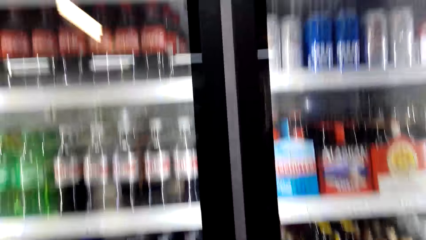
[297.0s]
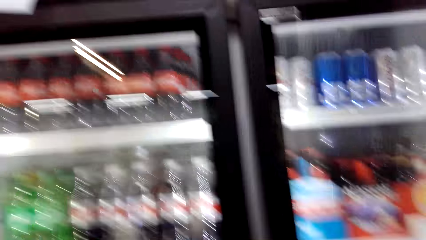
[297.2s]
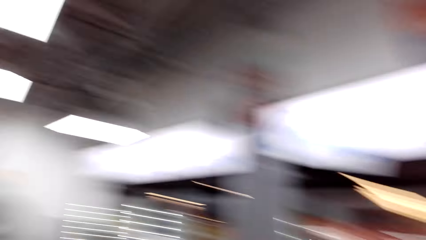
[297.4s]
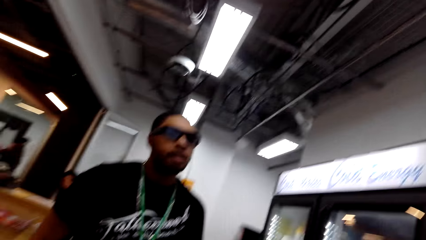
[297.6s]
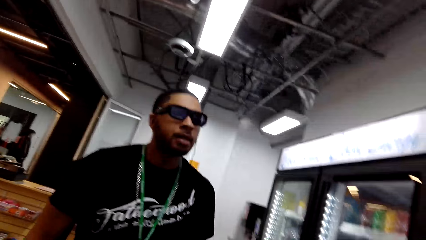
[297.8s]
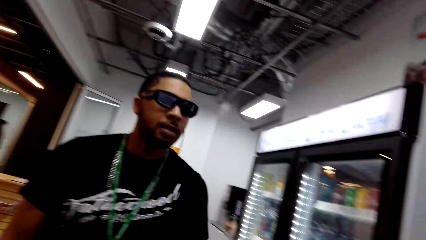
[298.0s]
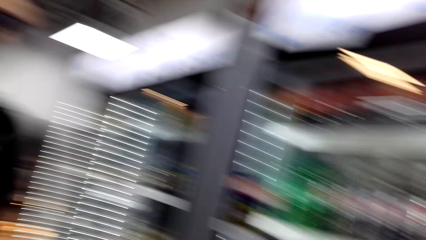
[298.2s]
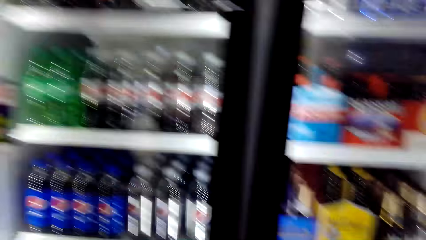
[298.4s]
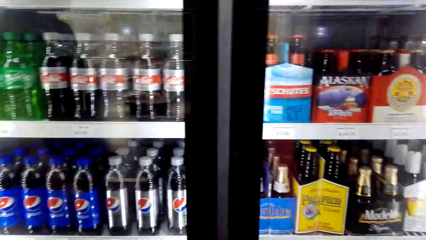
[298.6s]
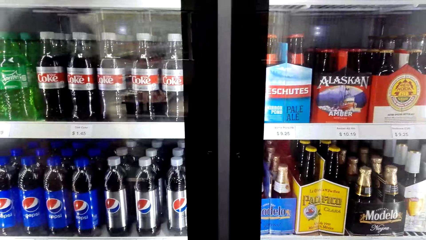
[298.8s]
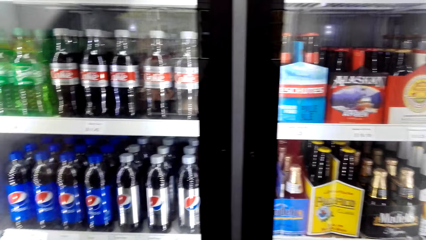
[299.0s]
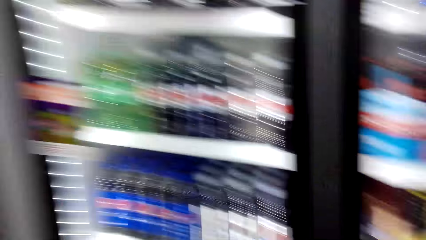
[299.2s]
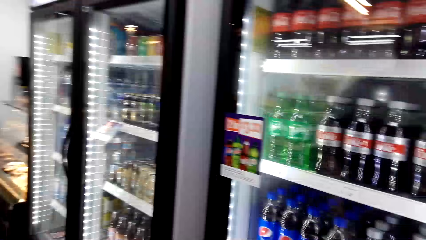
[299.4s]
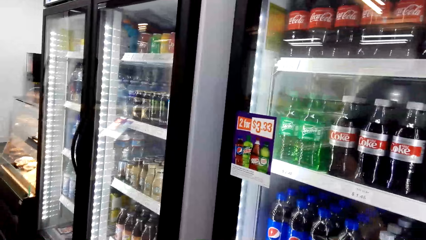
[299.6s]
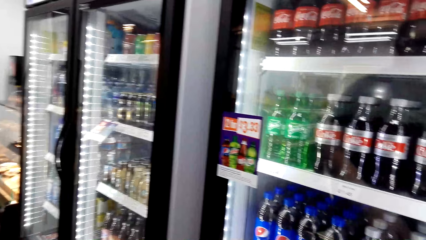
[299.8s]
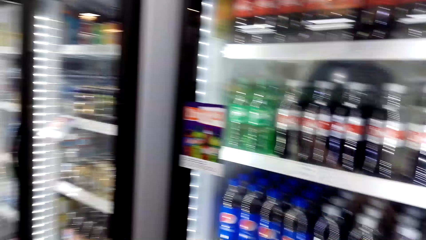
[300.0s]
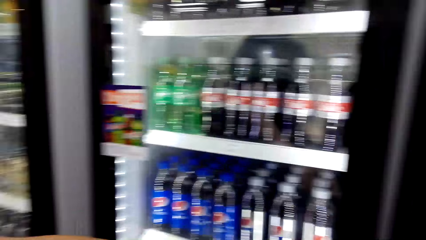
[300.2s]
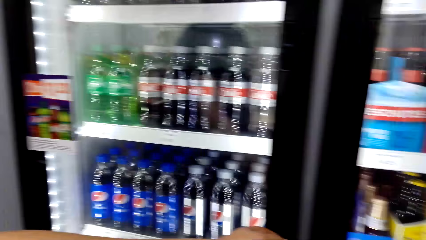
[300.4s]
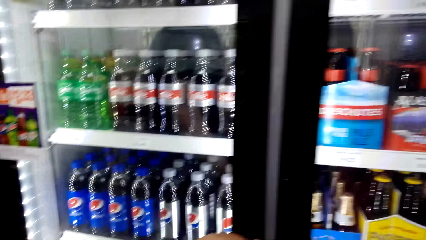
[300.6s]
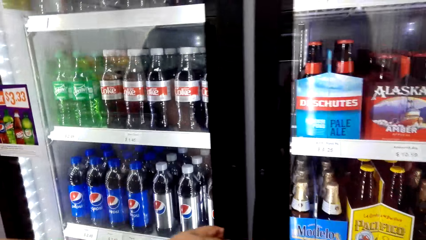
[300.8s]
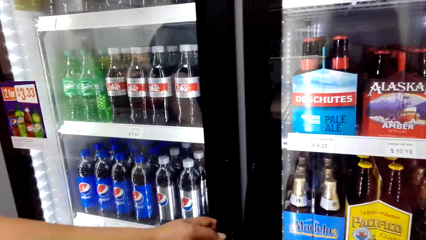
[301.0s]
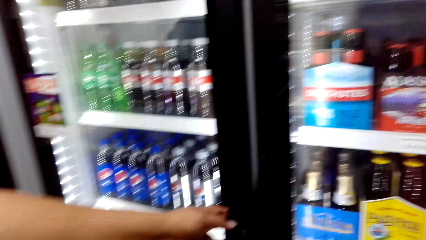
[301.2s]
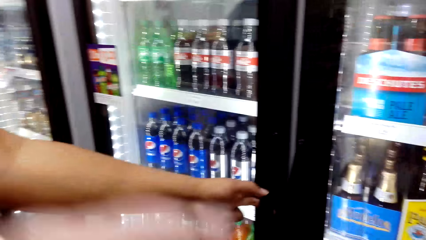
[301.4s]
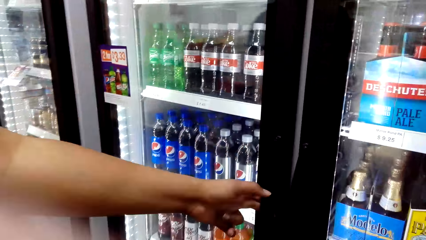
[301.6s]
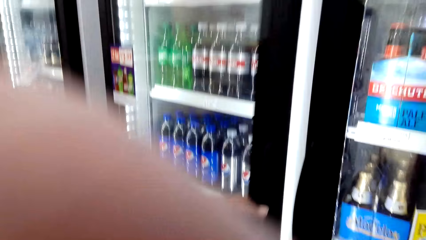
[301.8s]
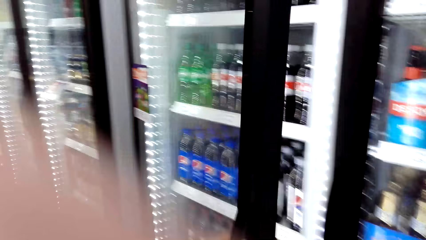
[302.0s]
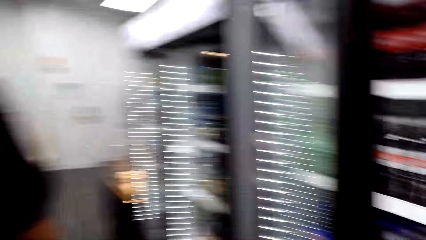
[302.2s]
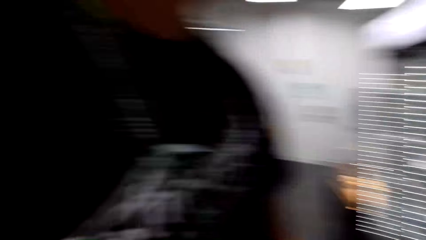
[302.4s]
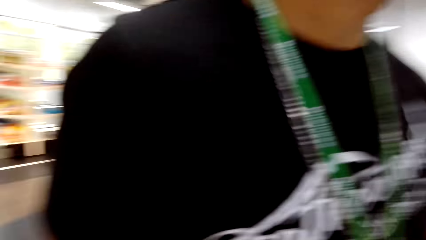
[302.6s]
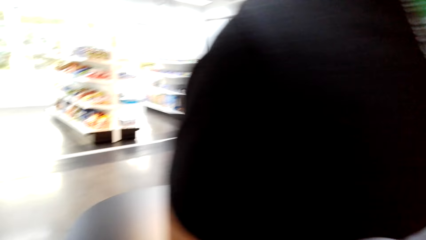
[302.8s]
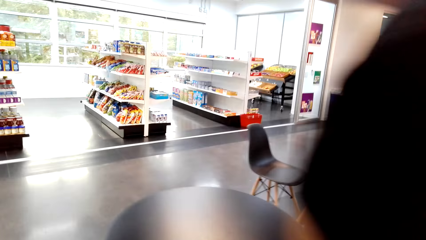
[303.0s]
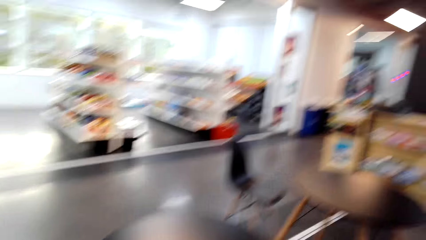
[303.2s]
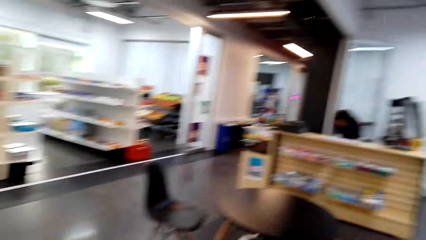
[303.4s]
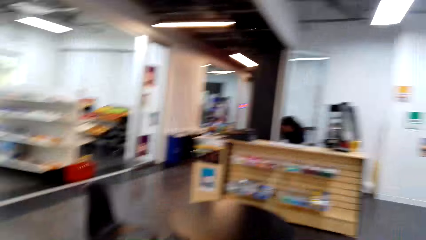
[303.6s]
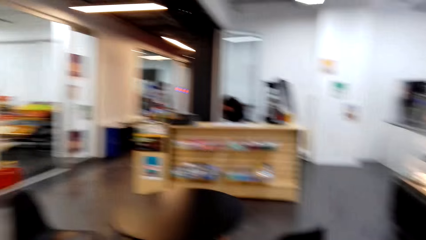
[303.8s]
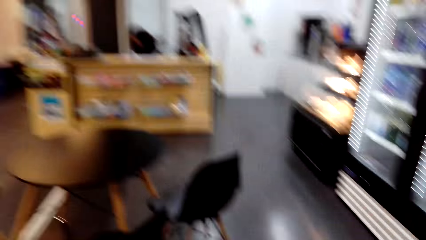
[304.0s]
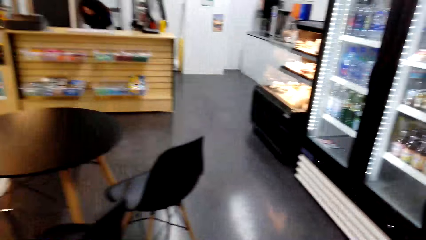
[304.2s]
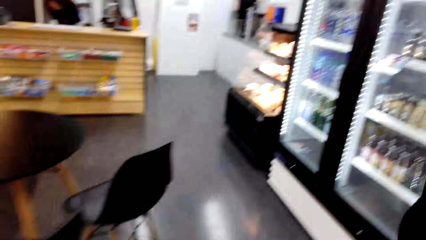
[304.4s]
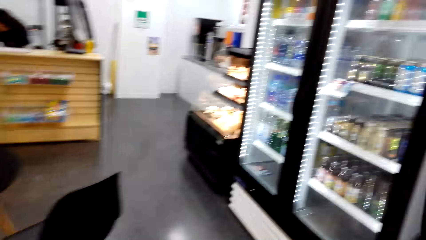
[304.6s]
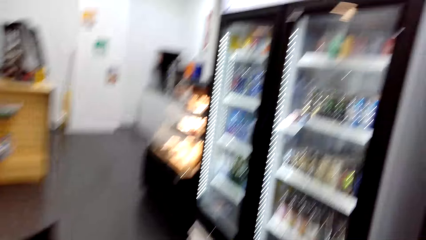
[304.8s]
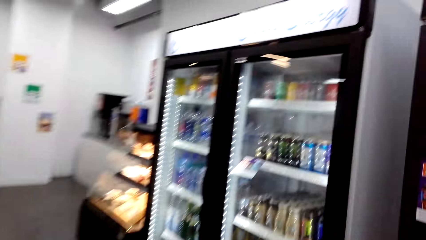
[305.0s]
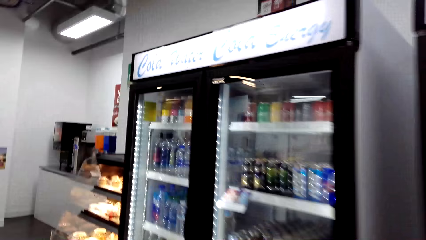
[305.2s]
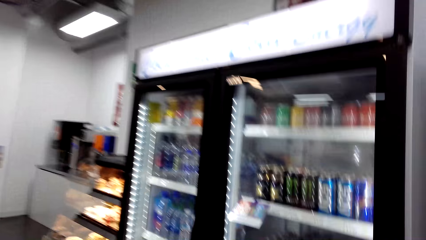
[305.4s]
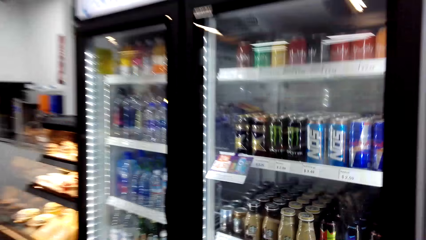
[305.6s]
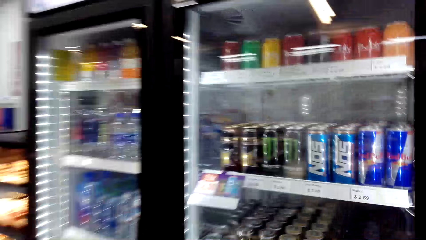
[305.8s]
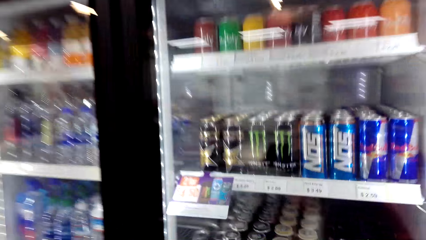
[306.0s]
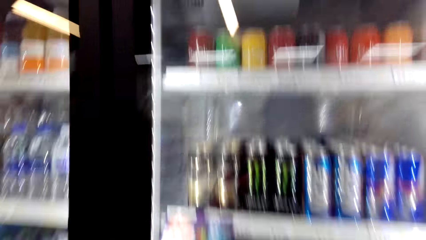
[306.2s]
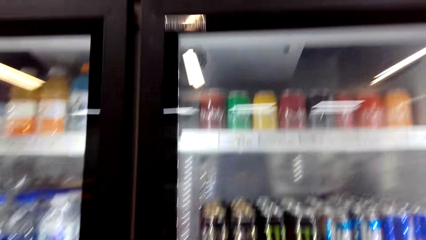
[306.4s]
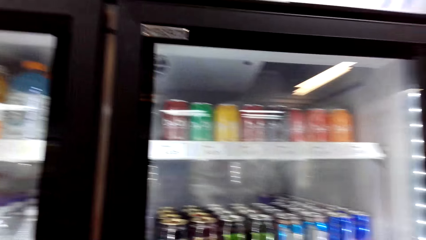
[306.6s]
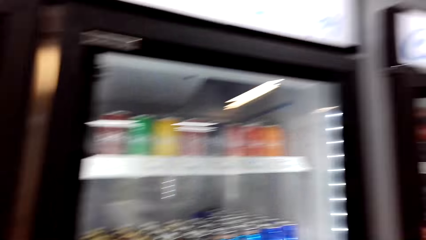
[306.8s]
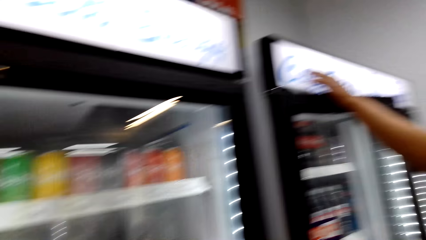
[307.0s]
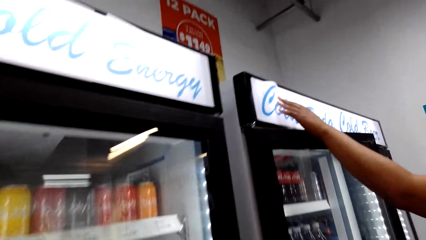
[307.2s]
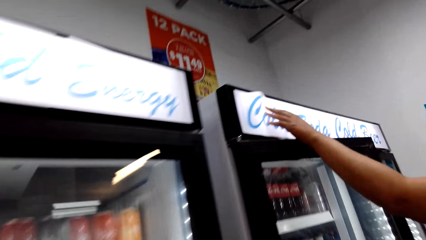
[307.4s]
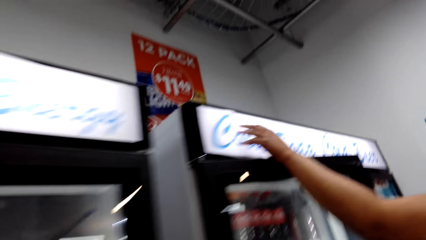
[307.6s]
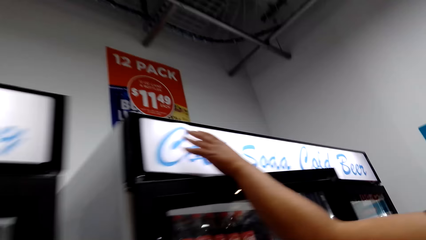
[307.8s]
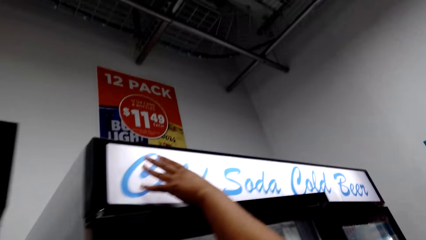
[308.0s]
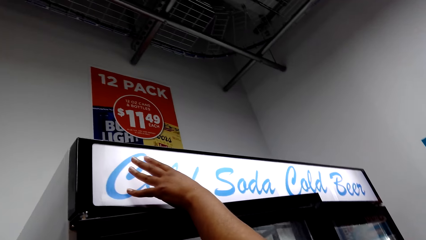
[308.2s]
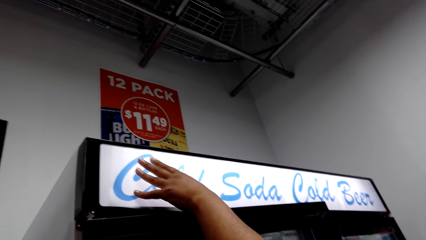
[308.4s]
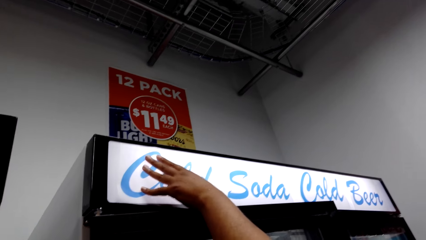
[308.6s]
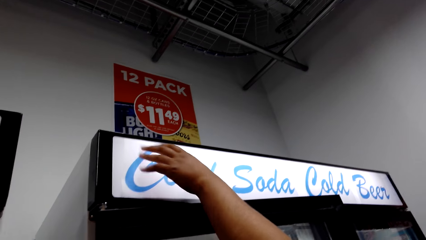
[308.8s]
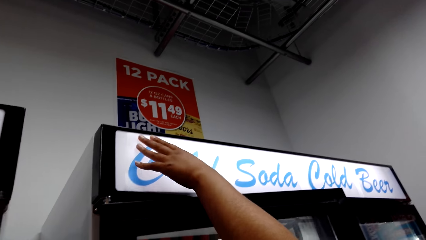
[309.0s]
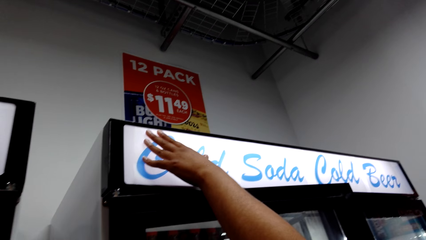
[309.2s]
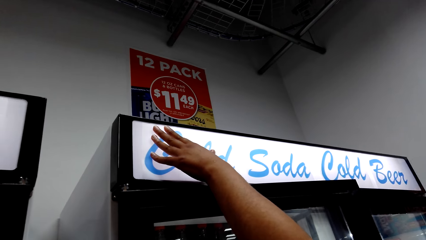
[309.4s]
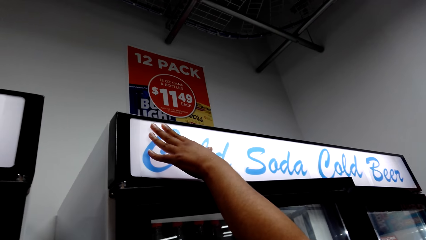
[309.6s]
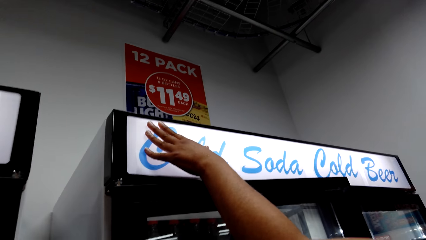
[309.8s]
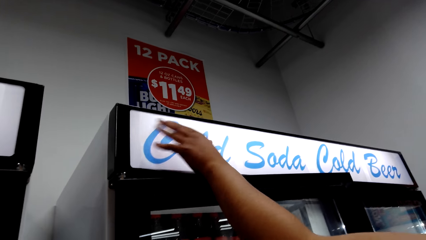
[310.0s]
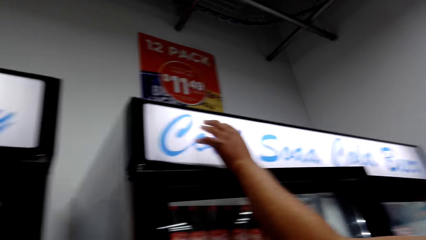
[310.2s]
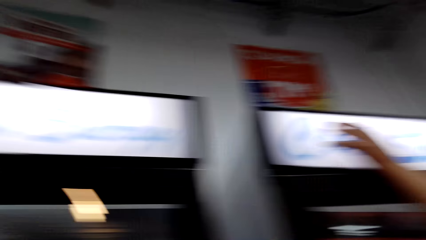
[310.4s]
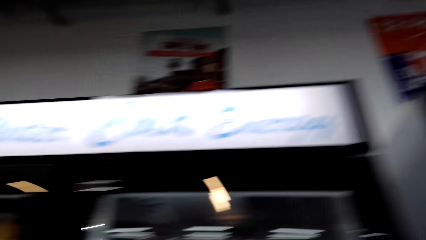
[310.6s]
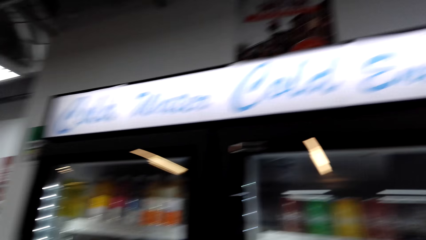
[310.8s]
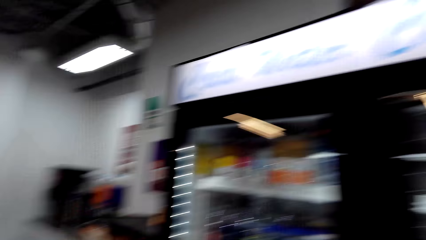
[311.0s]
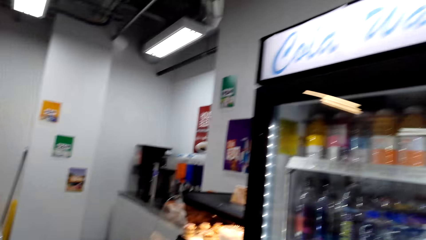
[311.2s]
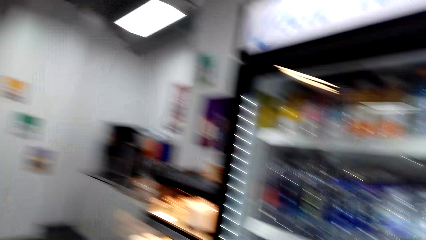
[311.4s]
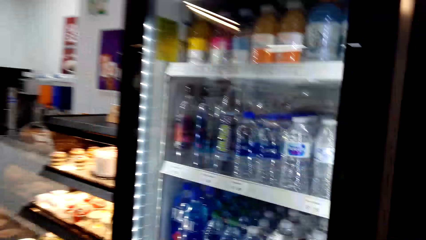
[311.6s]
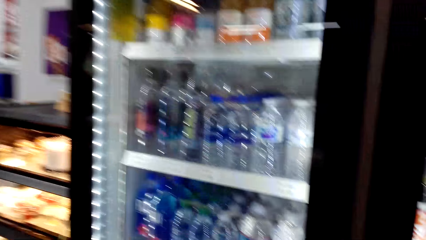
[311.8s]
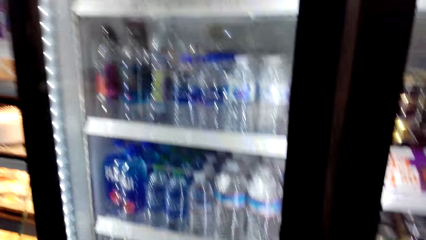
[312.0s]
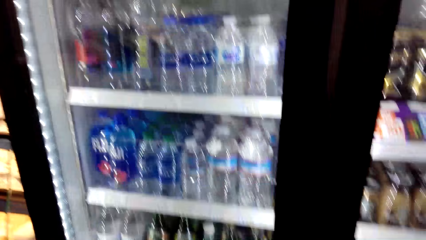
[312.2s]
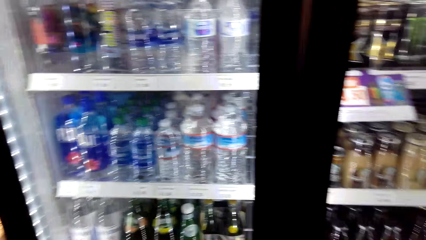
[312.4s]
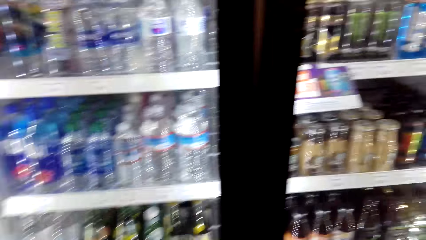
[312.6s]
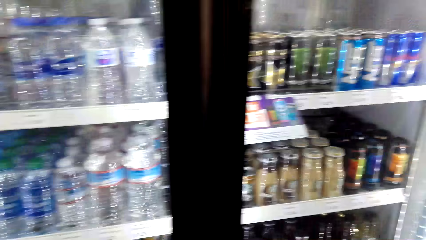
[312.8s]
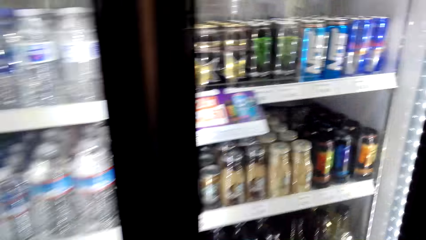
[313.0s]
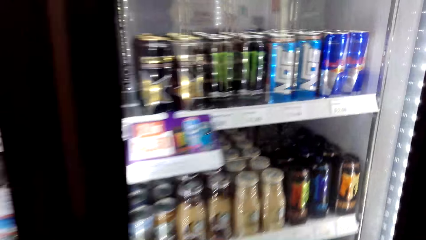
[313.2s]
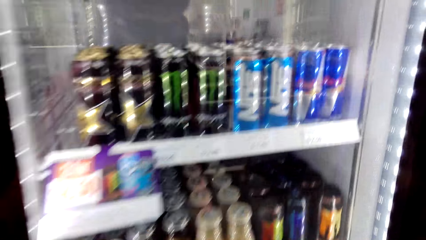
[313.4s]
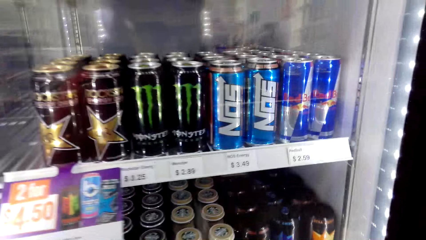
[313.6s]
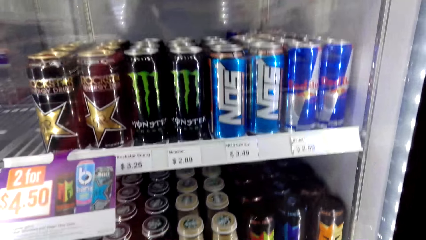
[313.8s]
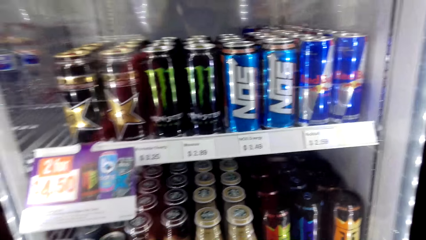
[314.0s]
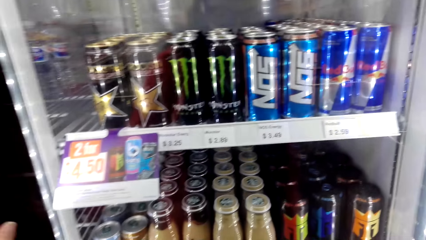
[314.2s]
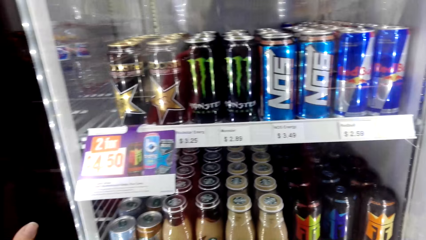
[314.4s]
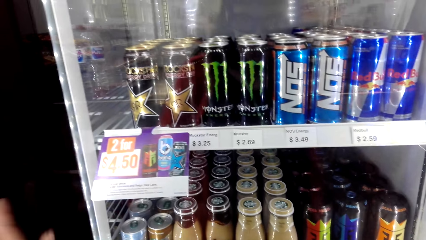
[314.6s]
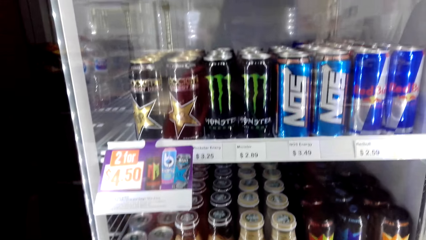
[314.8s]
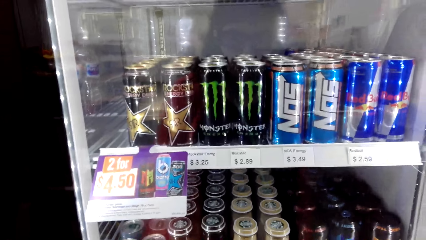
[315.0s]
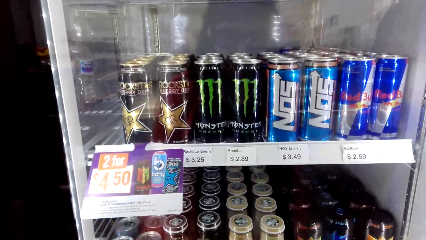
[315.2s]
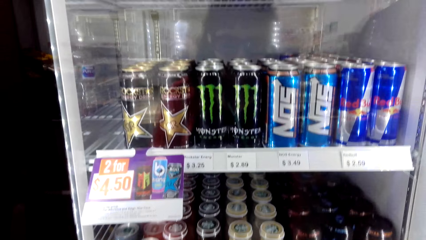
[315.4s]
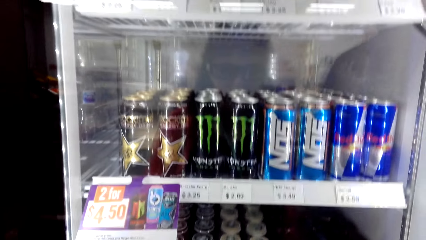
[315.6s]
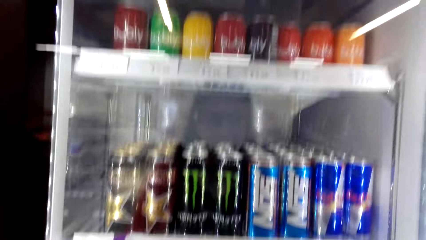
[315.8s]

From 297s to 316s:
The camera wearer opens the fridge. They walk around the supermarket and dialogue to a man. The man touches the fridge. The camera wearer looks inside the fridge. They dialogue to the man.
